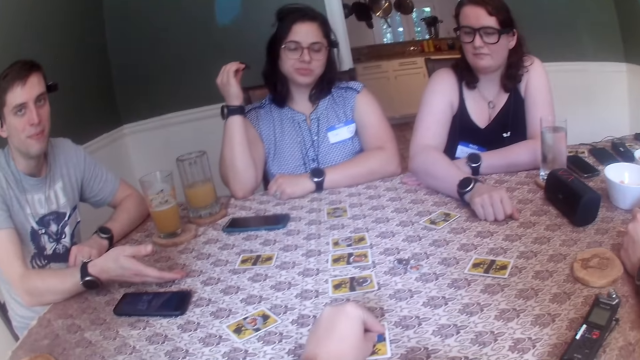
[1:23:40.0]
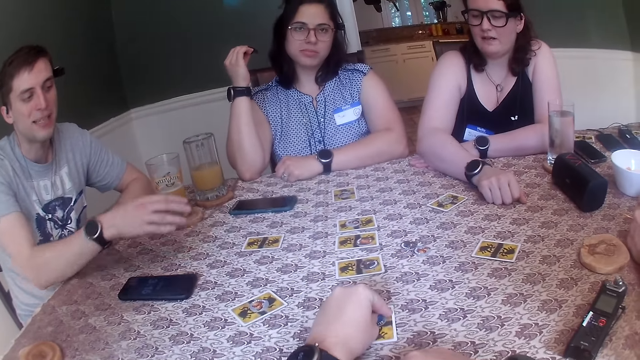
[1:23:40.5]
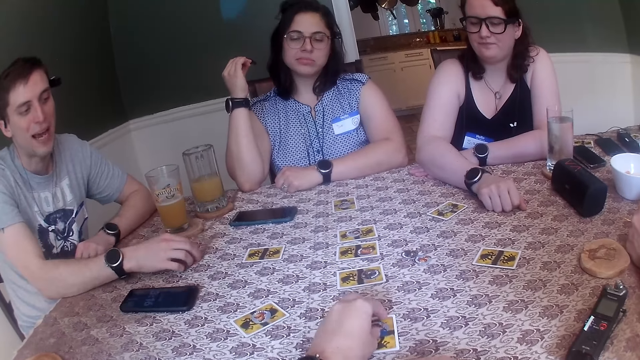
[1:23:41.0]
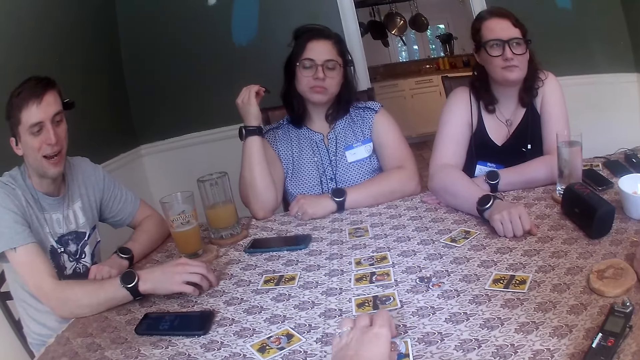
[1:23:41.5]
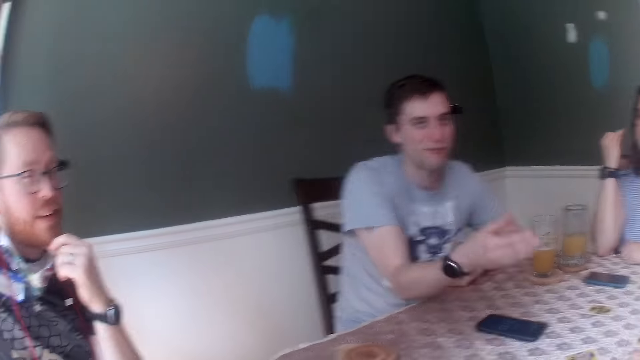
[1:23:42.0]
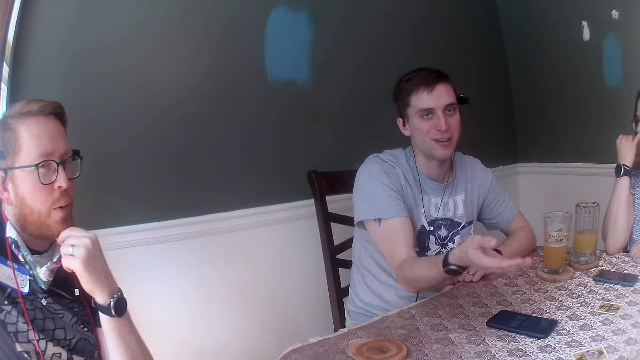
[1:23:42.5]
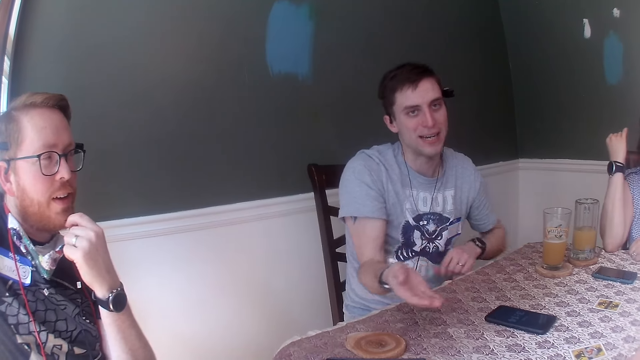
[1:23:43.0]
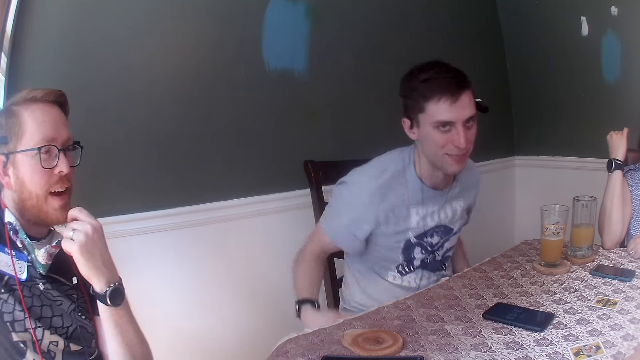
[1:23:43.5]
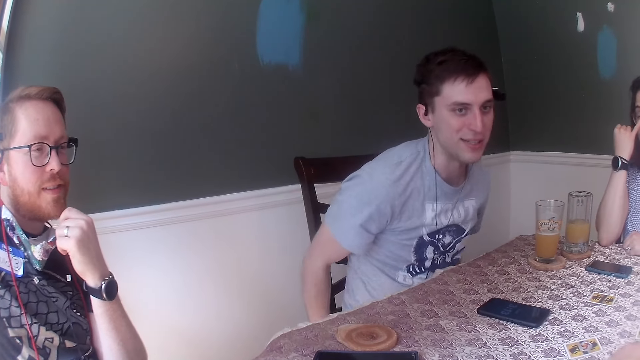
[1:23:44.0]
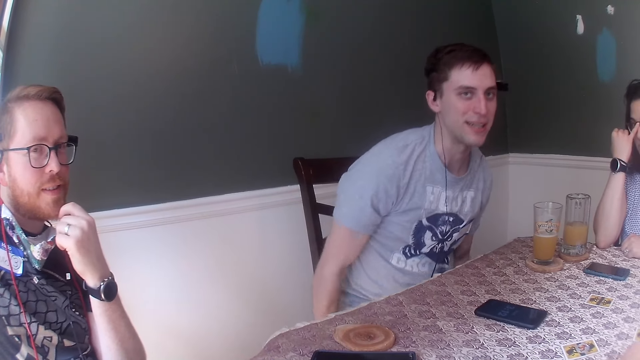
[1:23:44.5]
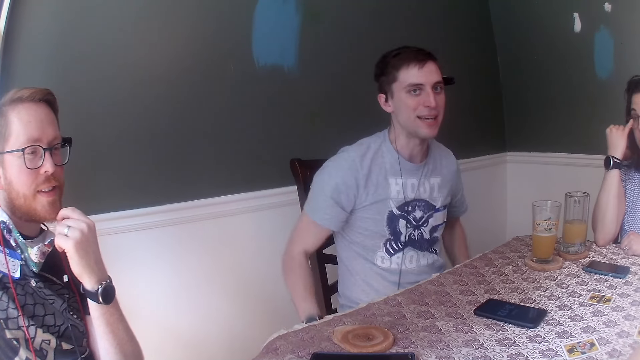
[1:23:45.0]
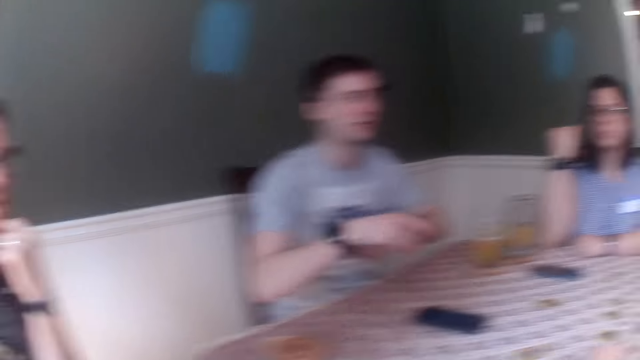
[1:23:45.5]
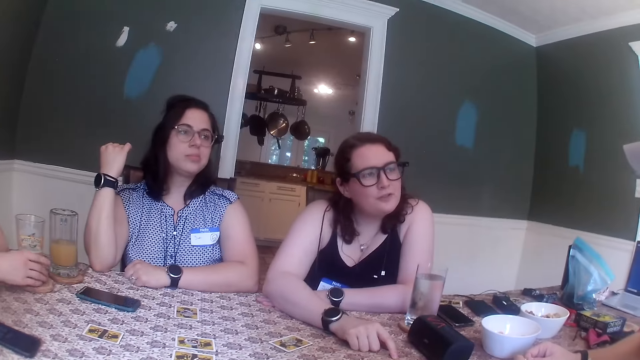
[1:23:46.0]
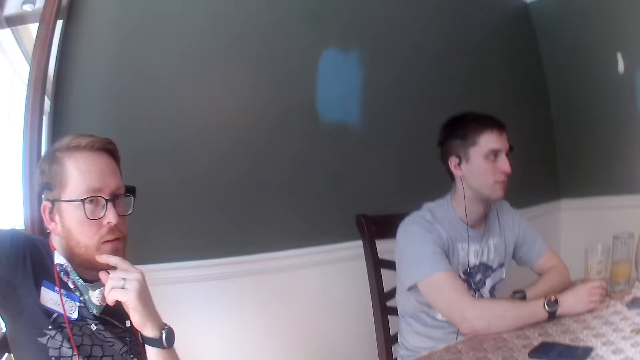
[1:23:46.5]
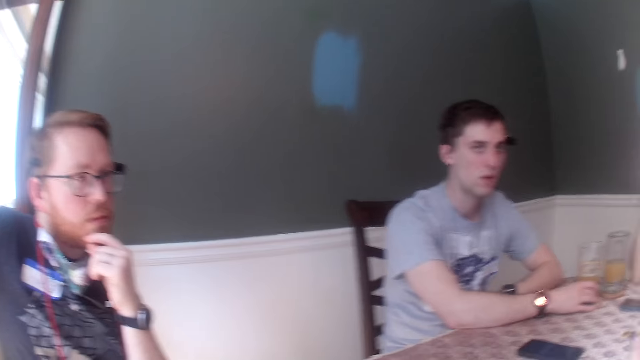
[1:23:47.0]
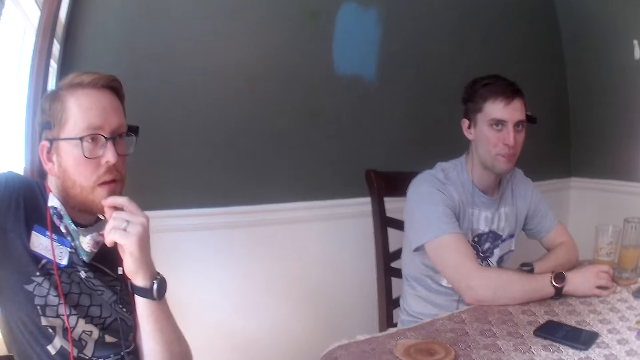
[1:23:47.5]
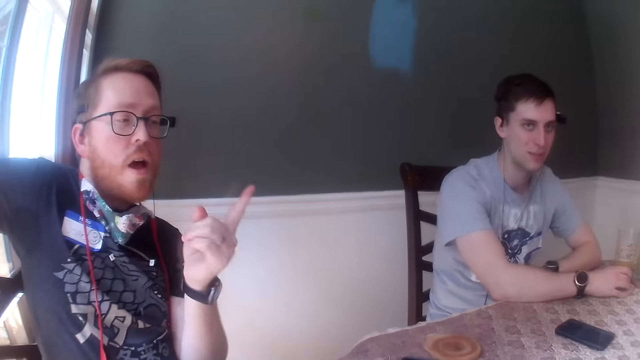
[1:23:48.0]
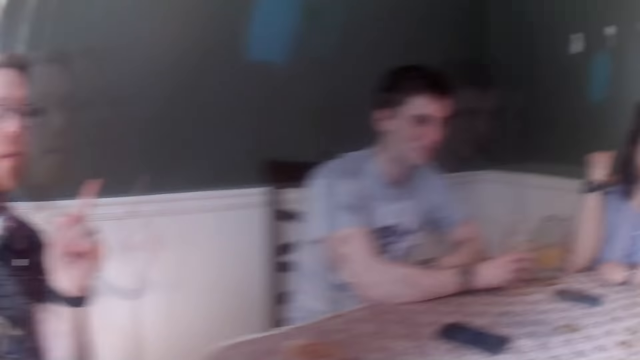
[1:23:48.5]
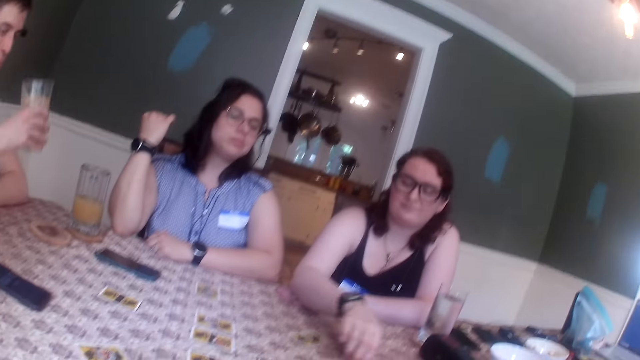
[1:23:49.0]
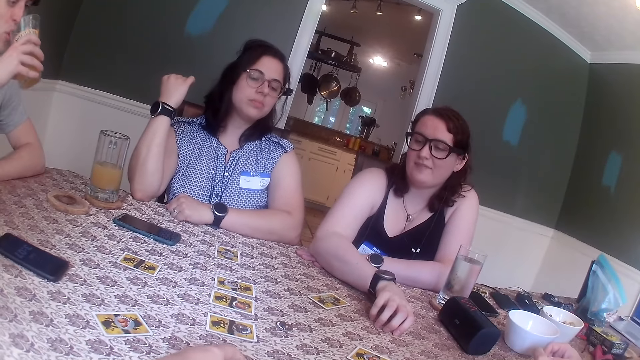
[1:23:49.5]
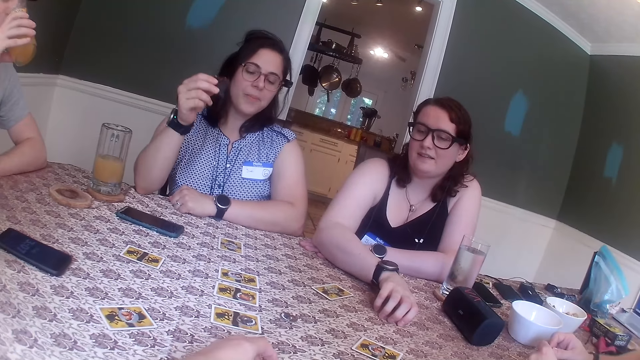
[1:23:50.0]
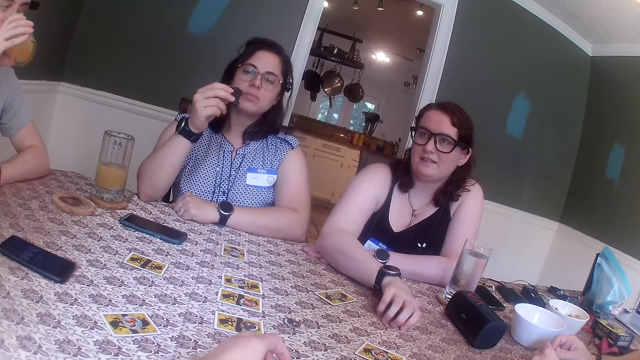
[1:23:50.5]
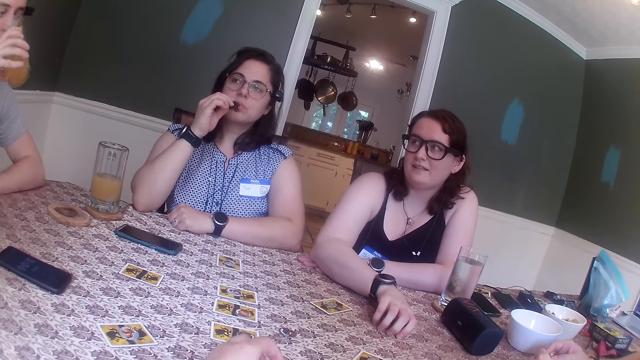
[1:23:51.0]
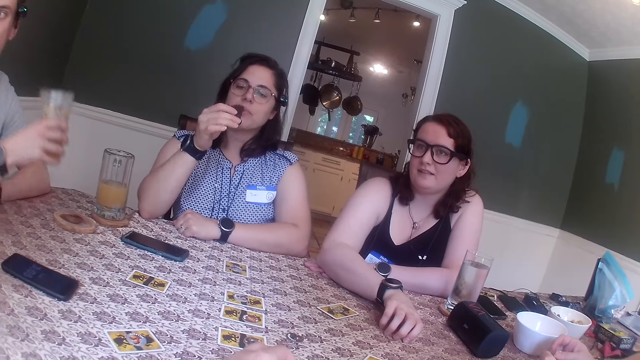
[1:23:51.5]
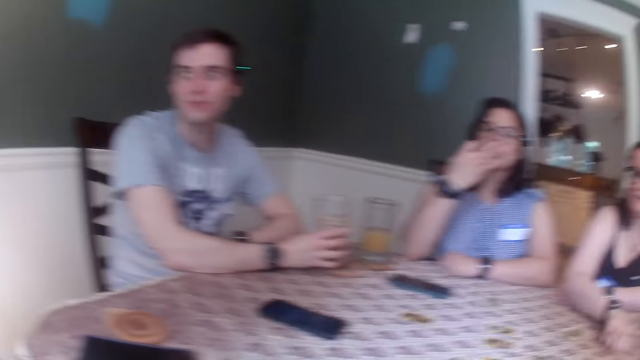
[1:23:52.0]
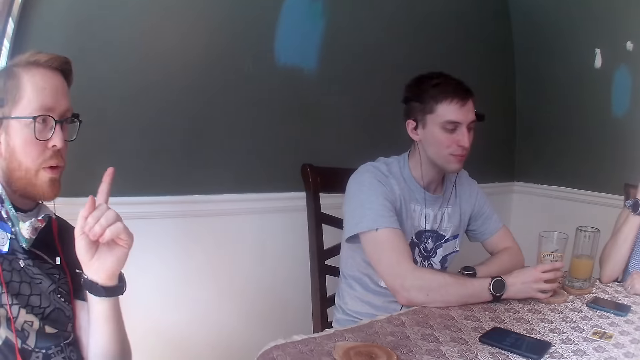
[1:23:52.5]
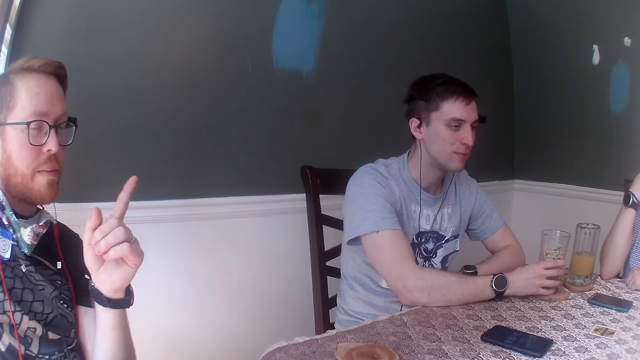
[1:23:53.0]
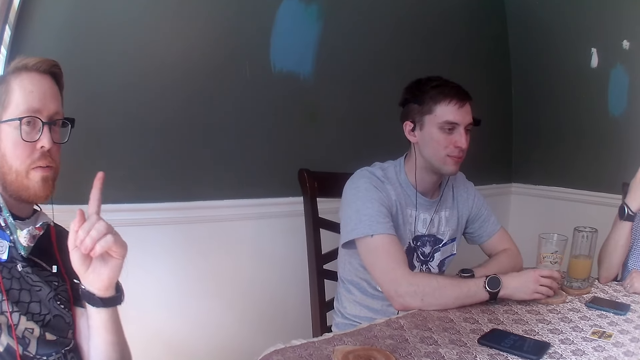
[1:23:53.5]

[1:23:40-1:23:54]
The camera wearer looks at the table game. She picks up the chip from the table with her left hand. A man taps the table with his right hand. The camera wearer converses with another man. The second man converses with the camera wearer. The first man gestures with his right hand. The camera wearer looks at a third man. The first man adjusts his chair with both hands. The third man converses with the camera wearer. A woman adjusts her glasses with her right index finger. The first man places his right hand on the glass of juice on the coaster. A fourth man converses with a fifth man. A sixth man points at the camera wearer. The camera wearer converses with the third man. She looks at the cards on the table.

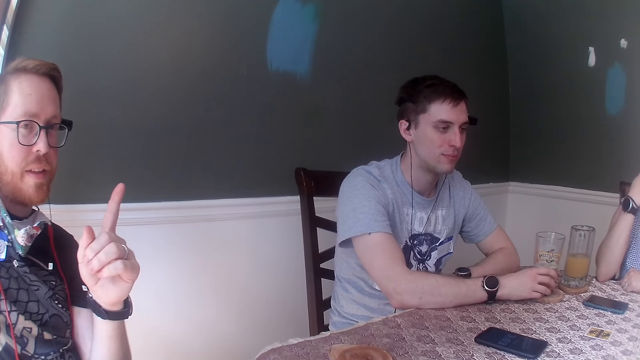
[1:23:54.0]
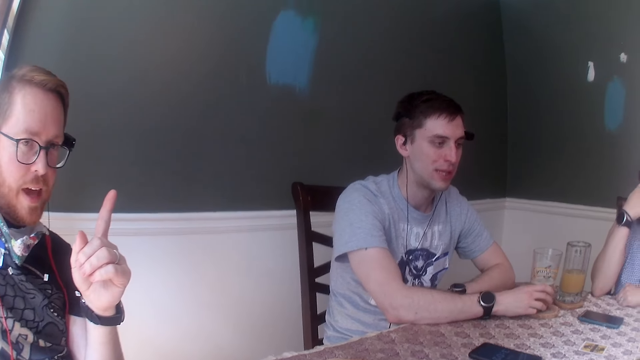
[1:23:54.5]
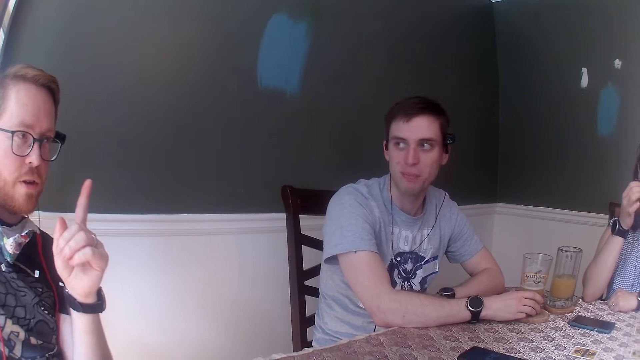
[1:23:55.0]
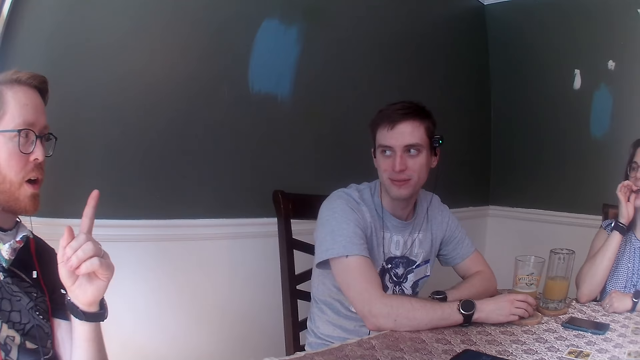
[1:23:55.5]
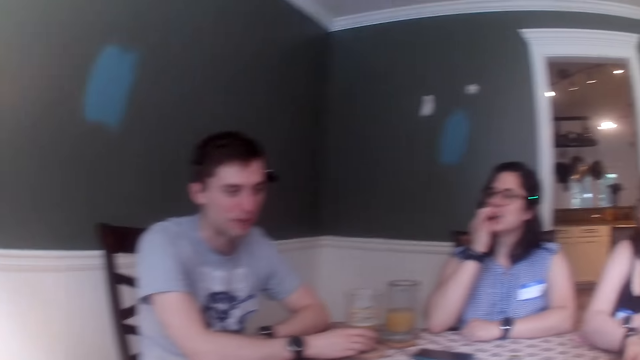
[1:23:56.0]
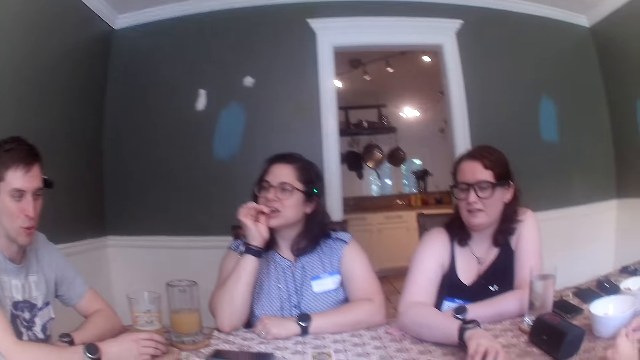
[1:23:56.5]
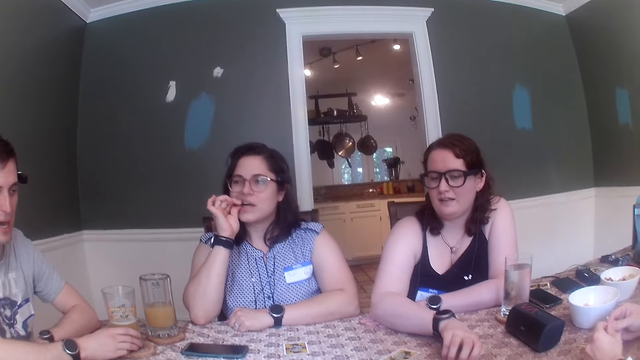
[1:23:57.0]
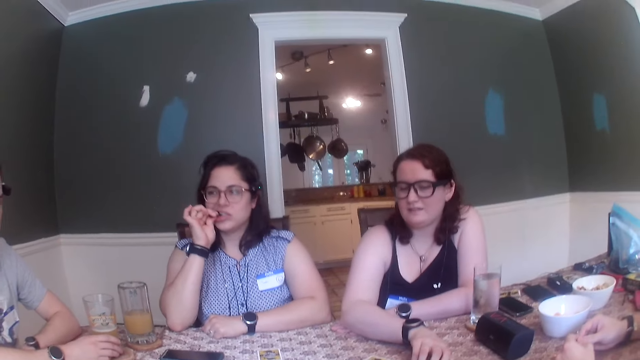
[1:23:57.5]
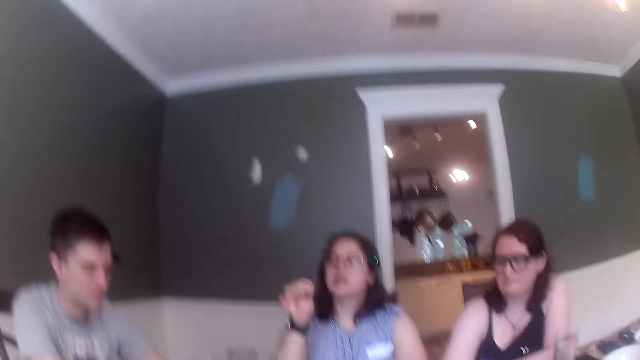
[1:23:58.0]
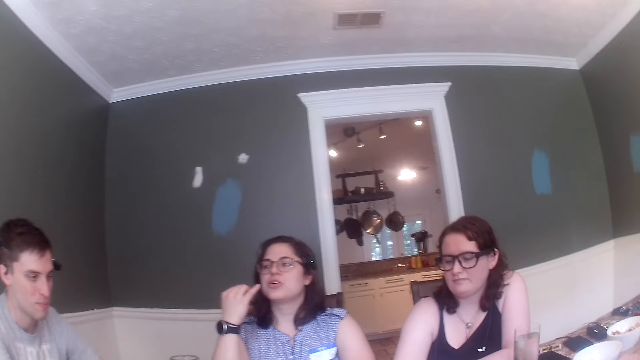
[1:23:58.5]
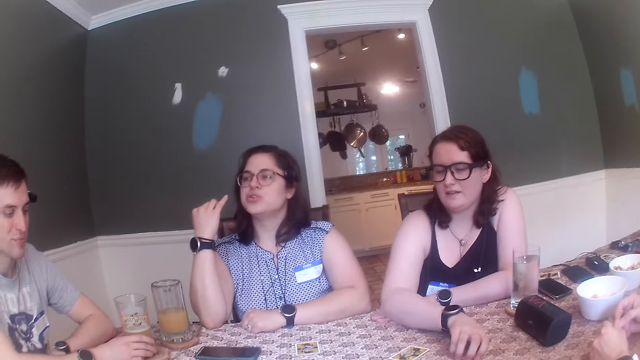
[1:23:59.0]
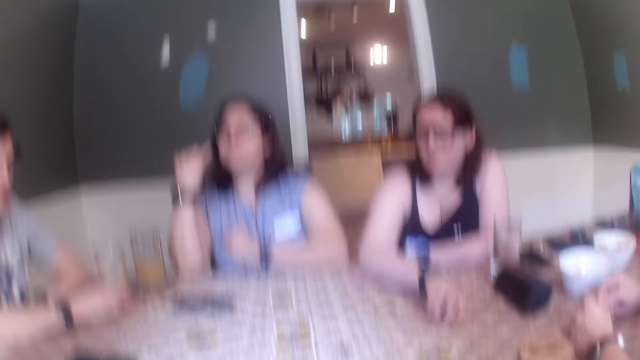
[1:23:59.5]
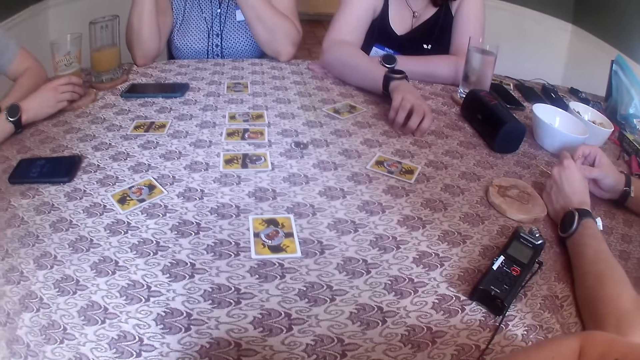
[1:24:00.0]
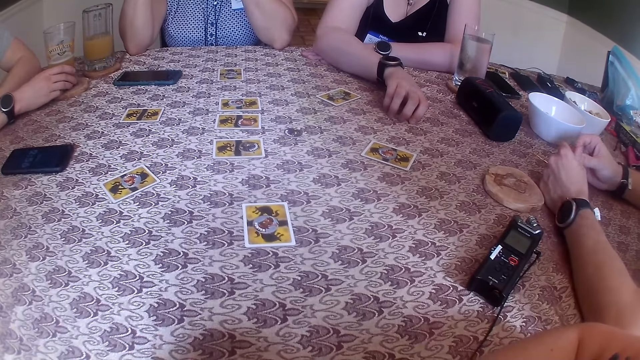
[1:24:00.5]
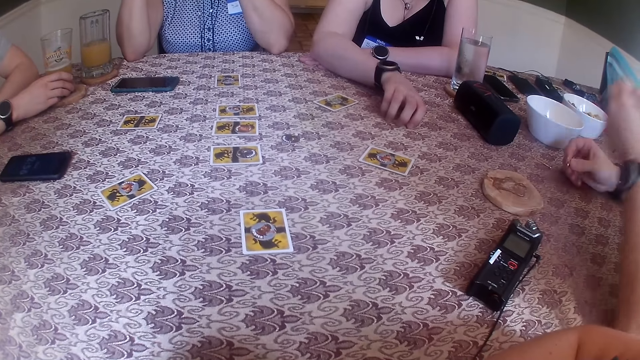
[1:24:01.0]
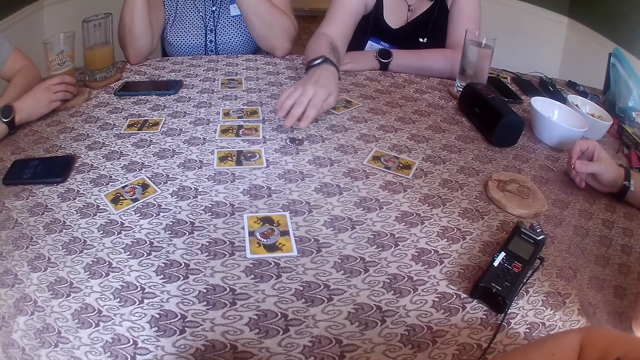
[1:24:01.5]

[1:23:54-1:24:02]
A man converses with the camera wearer. They look around the table. A woman removes the piece of biscuit in her right hand from her mouth. The camera wearer converses with another man. They look at the table.
